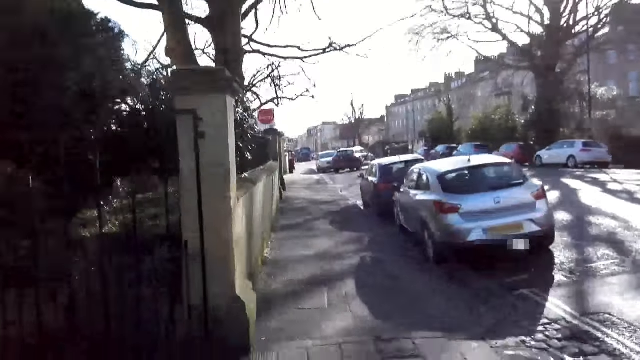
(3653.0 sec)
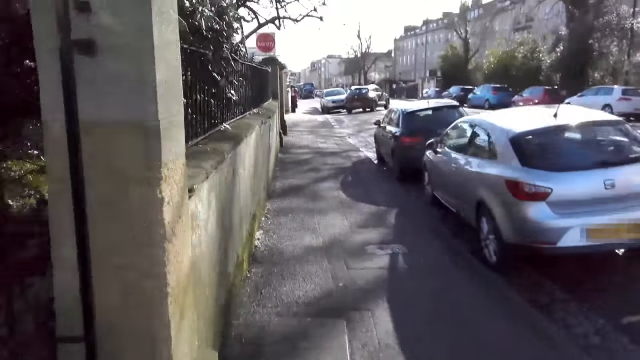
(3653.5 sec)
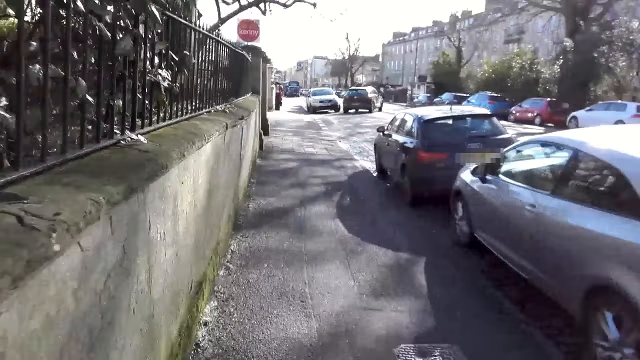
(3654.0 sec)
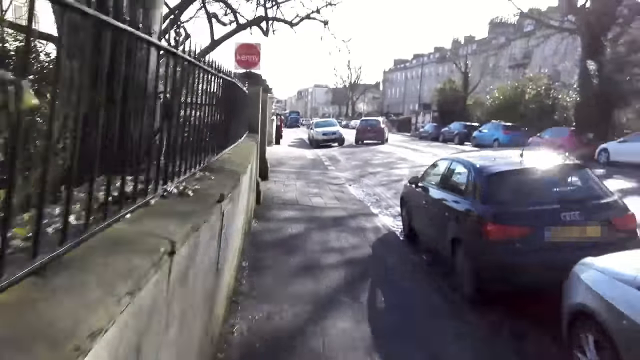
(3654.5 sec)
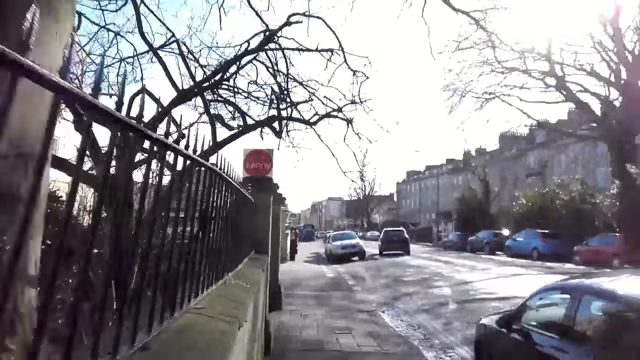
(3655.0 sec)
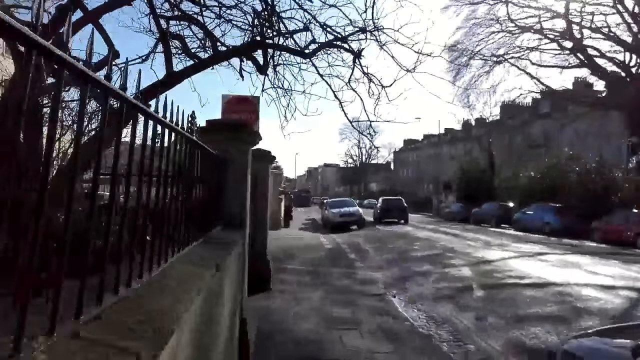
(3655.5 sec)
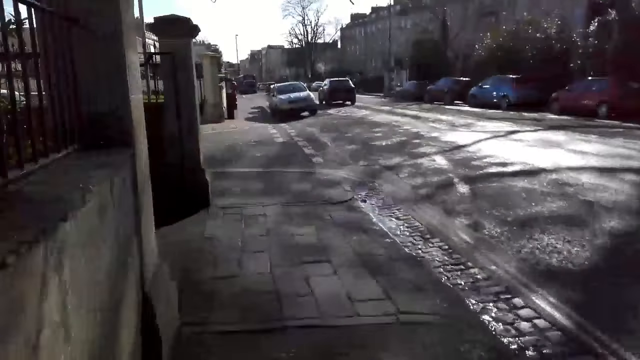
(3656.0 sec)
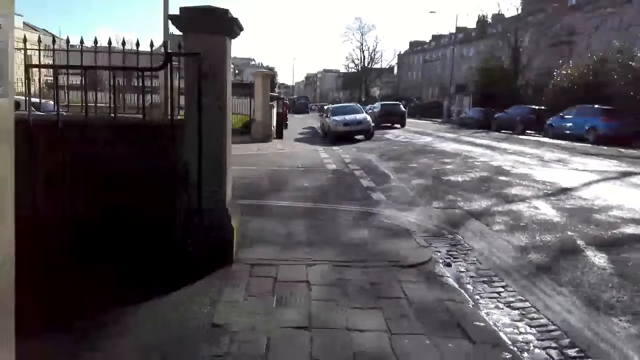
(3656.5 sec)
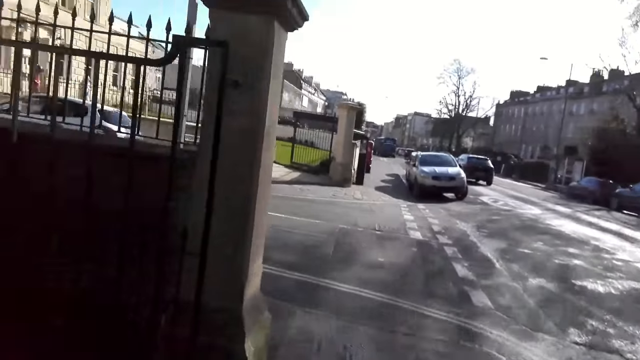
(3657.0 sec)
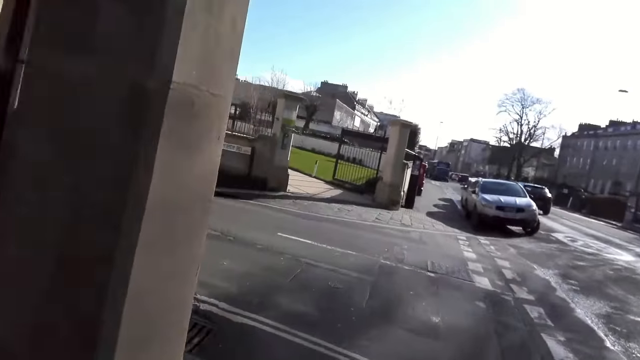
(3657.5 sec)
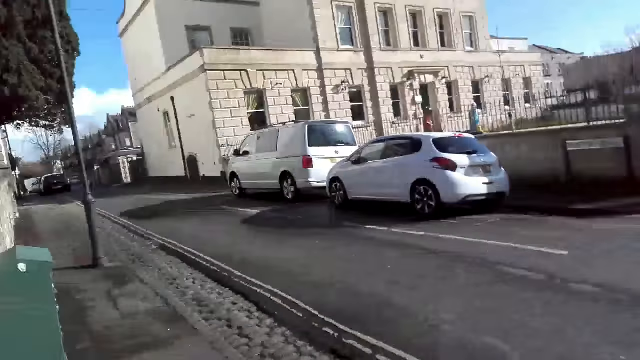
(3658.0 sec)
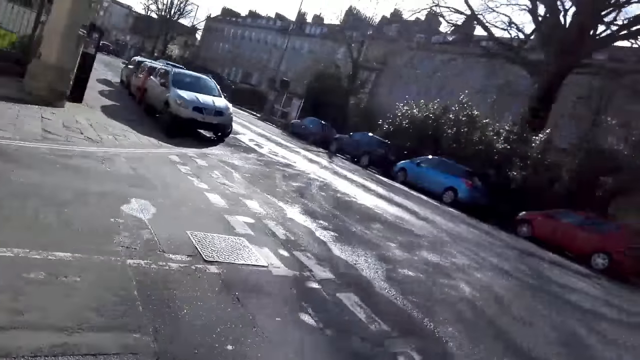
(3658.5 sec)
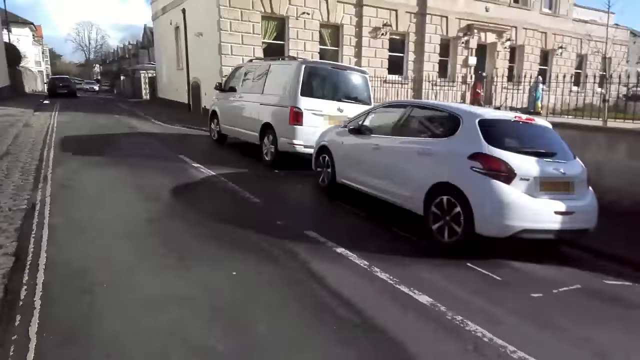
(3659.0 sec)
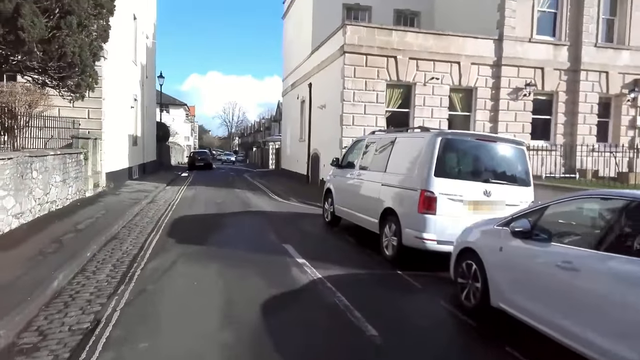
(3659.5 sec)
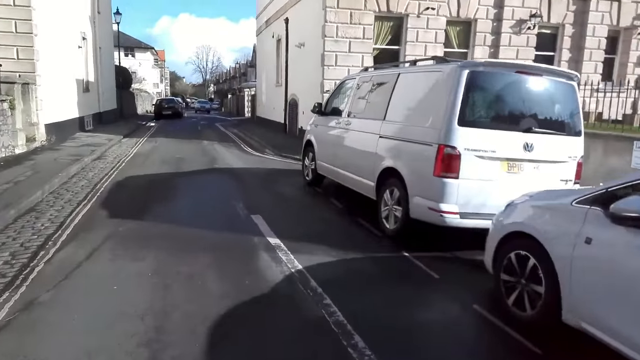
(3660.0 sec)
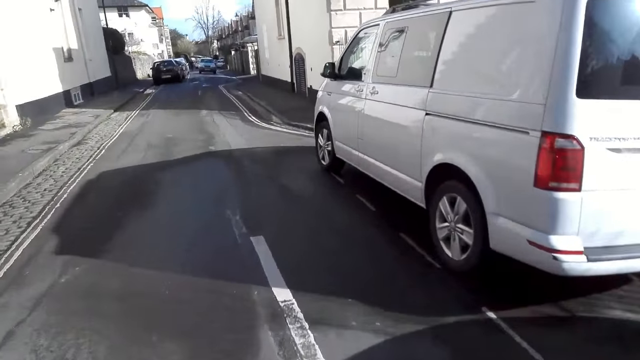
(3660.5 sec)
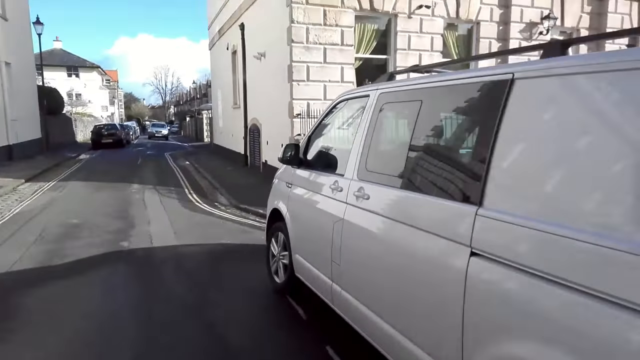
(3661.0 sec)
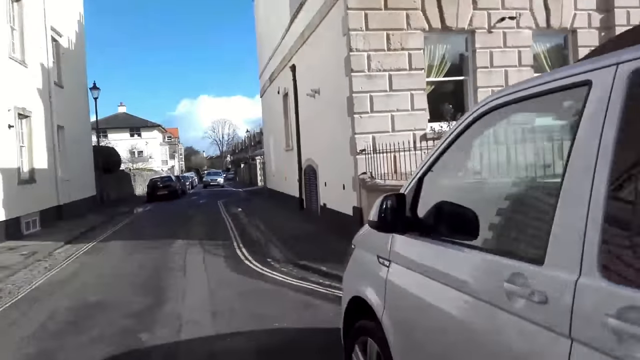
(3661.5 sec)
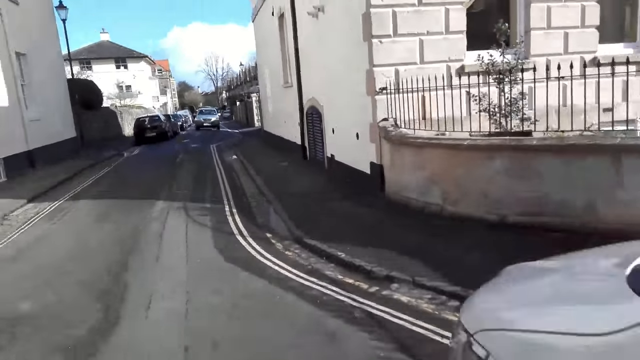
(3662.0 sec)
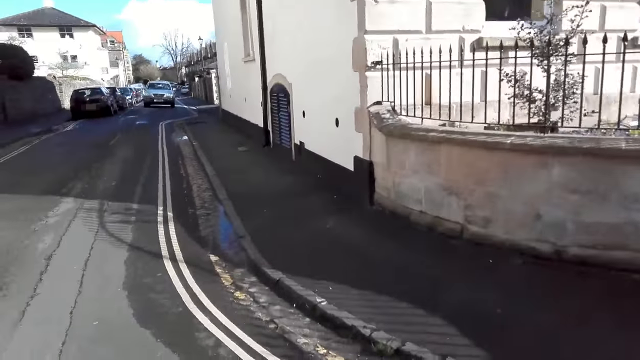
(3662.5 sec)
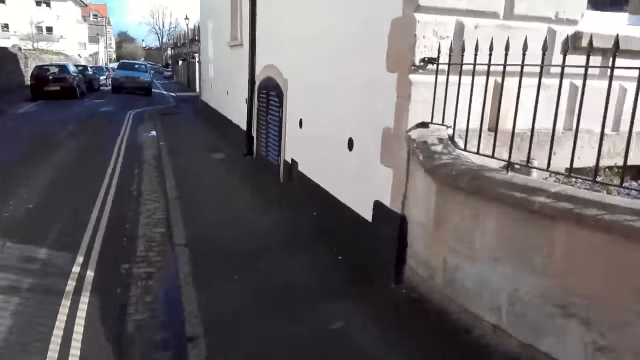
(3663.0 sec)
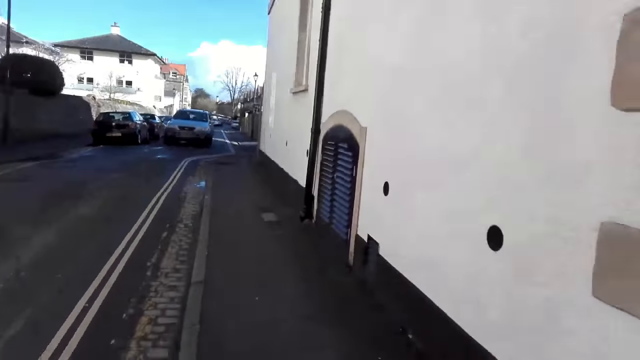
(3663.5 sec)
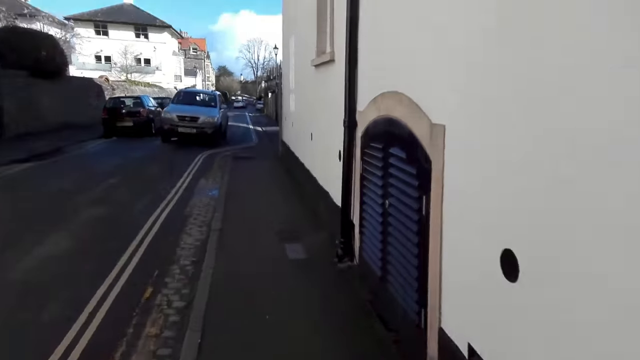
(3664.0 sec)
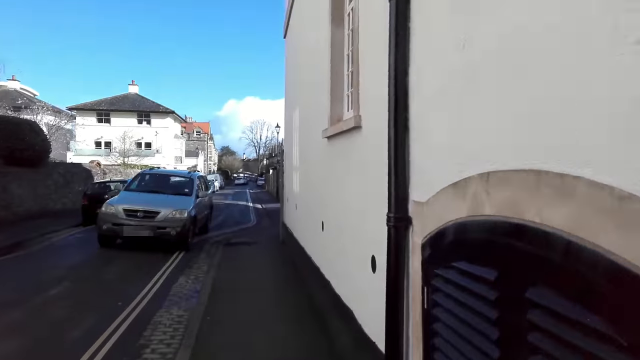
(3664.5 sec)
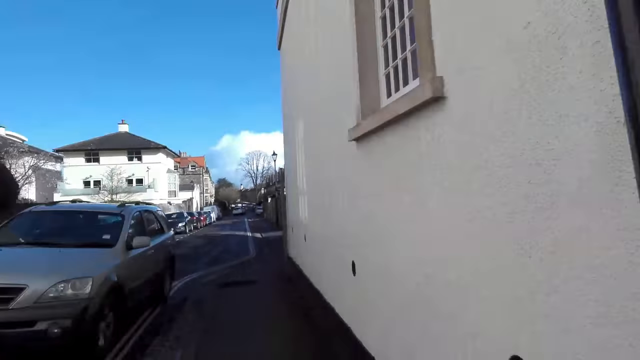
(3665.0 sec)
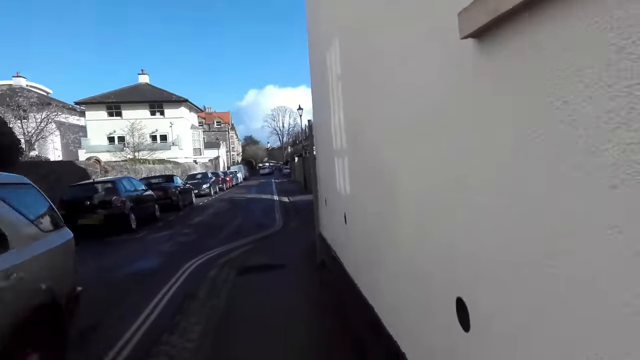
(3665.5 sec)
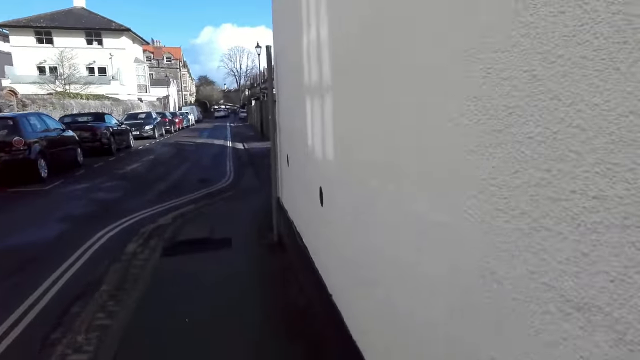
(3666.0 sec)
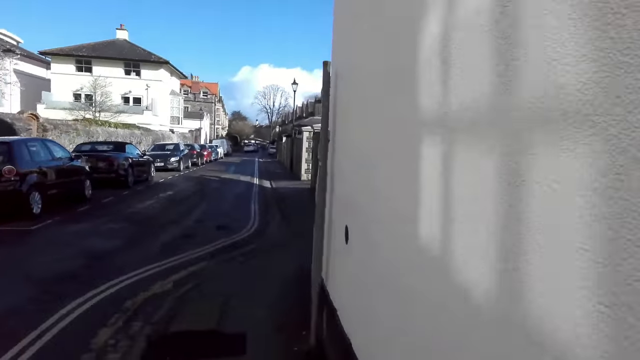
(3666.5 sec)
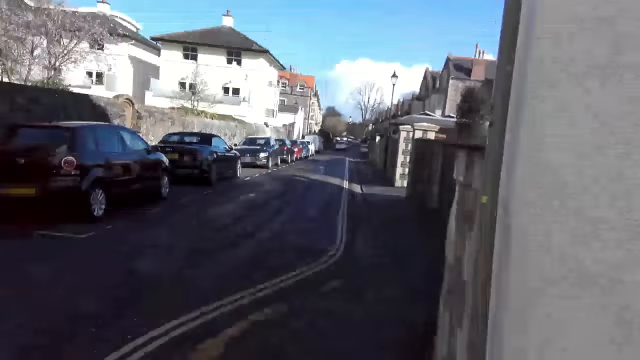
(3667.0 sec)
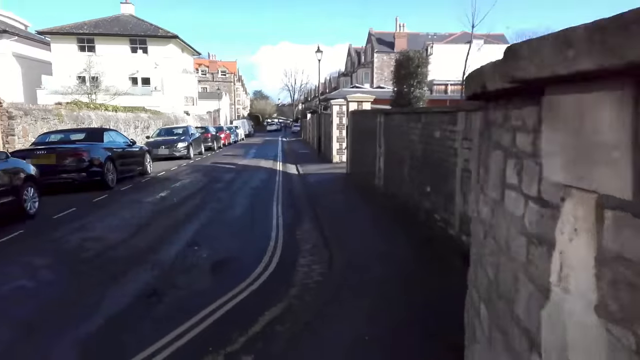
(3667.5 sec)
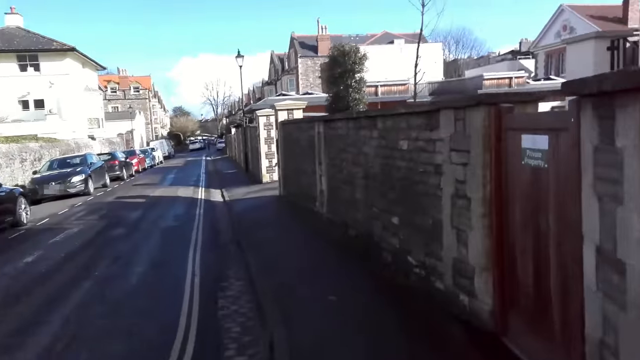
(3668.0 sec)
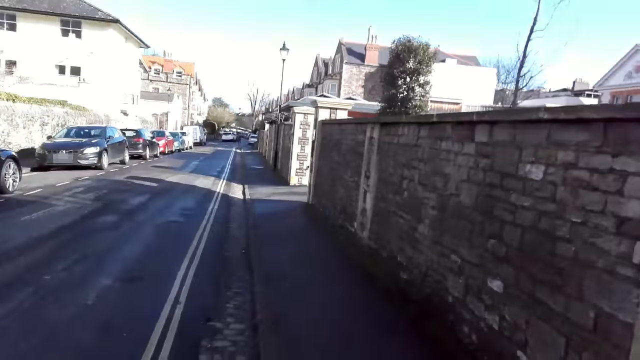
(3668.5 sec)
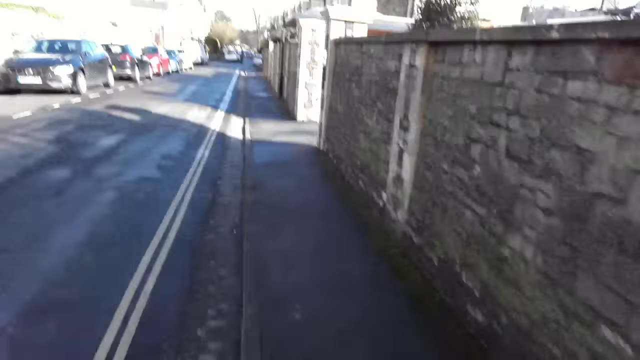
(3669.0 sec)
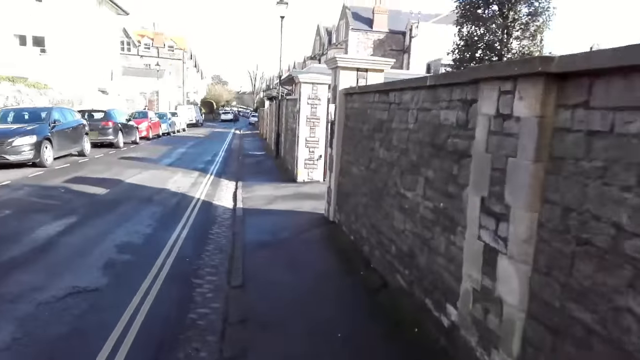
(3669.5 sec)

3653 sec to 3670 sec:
The camera wearer crosses to the other side of the road. They jog along a sidewalk. An ash car drives past the camera wearer.

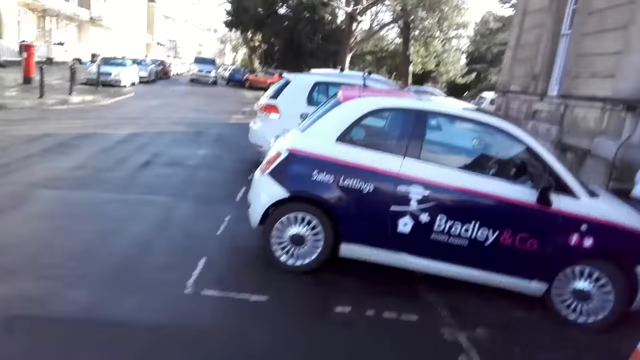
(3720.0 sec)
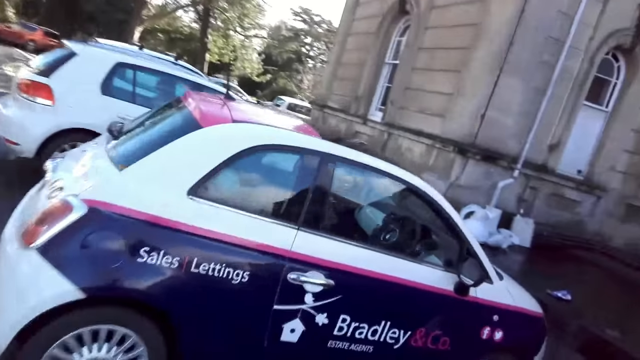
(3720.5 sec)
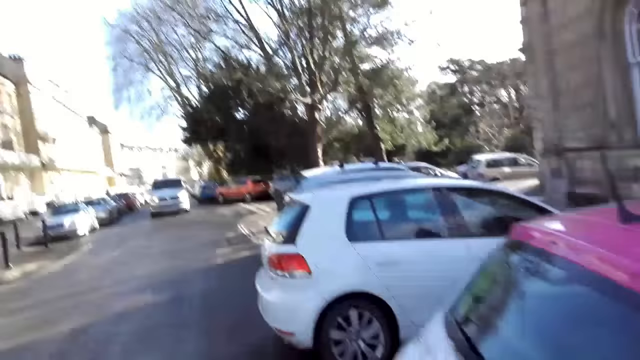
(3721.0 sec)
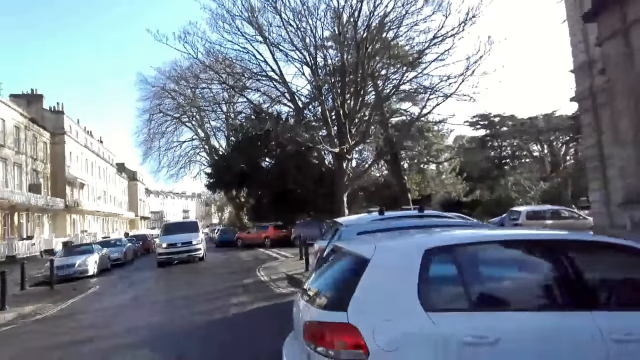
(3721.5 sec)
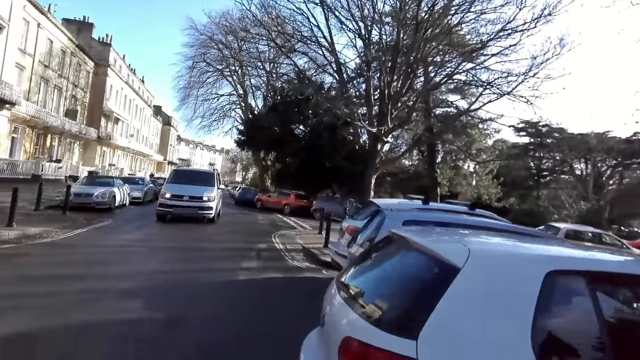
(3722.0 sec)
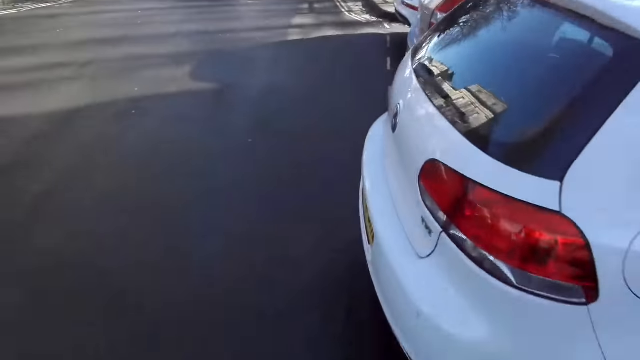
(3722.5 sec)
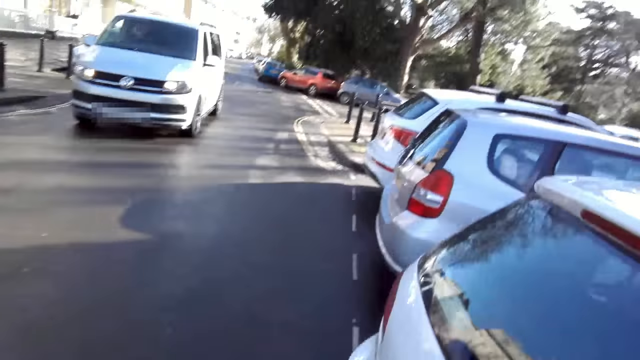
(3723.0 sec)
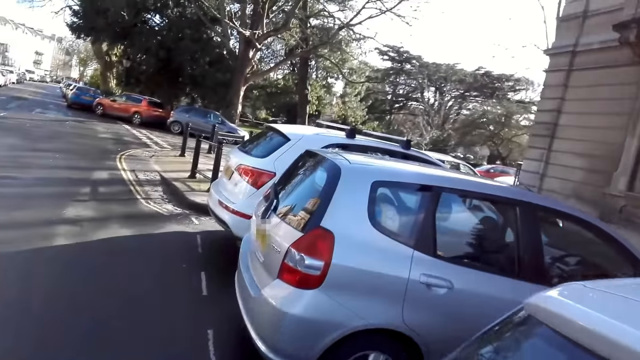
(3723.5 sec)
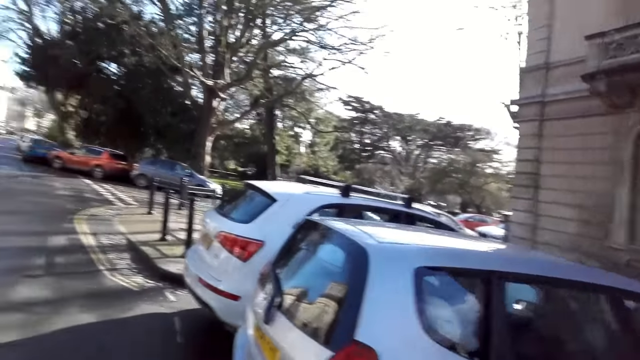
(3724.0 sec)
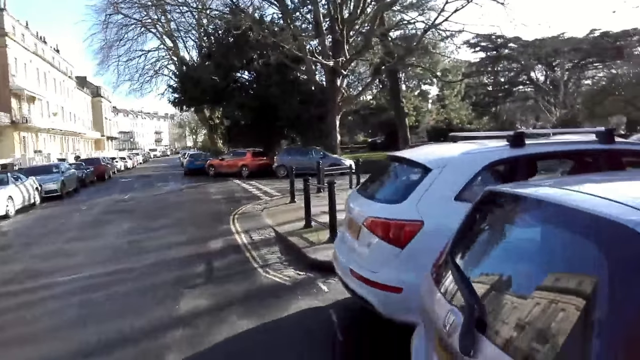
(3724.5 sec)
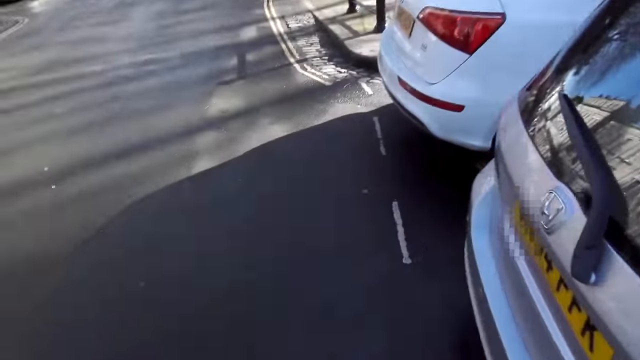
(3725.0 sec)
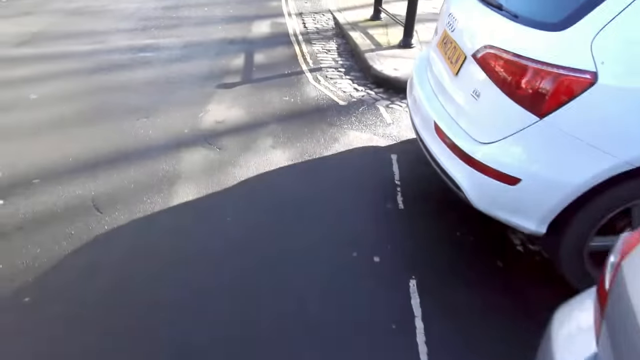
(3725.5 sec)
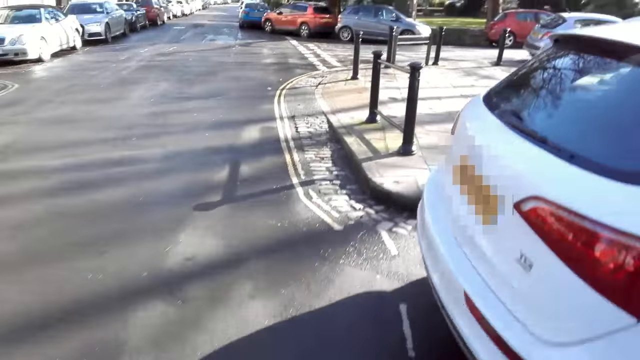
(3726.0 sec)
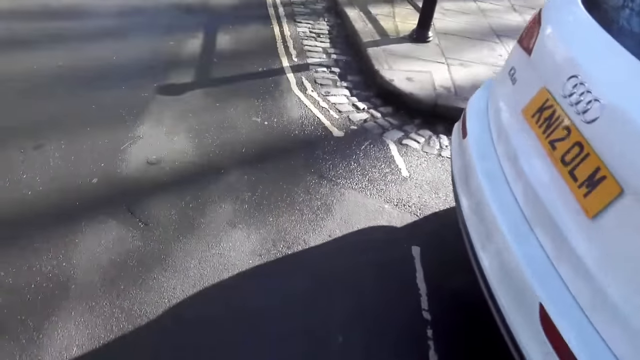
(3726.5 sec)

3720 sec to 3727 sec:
A white van drives past the camera wearer.
